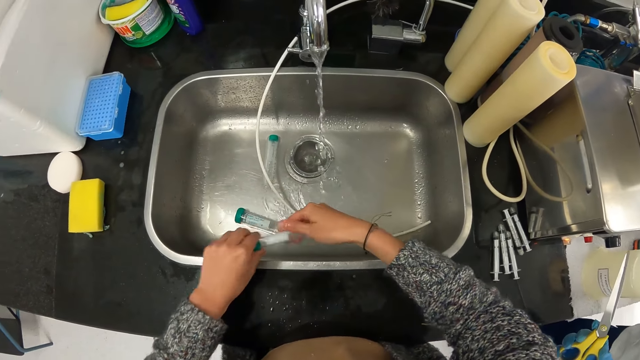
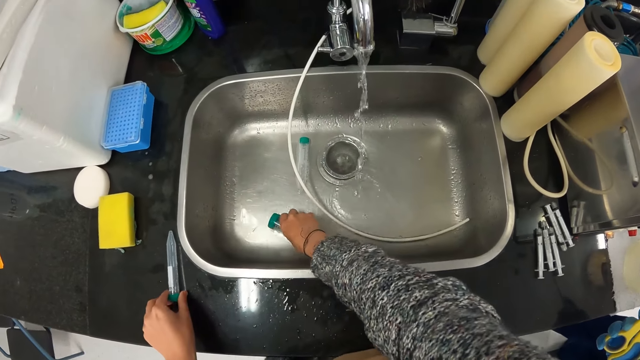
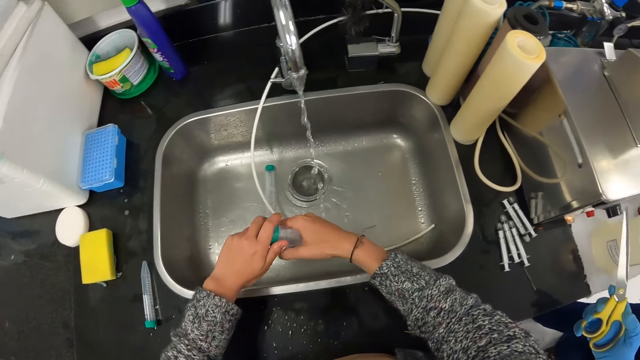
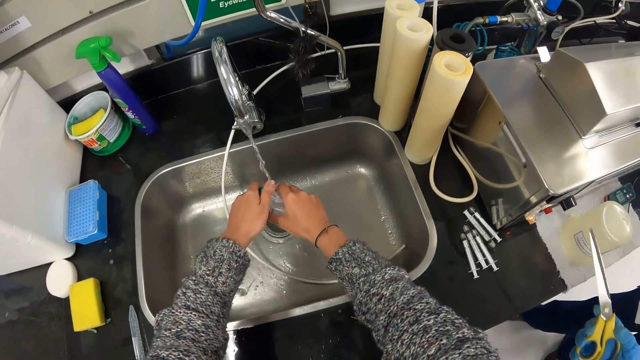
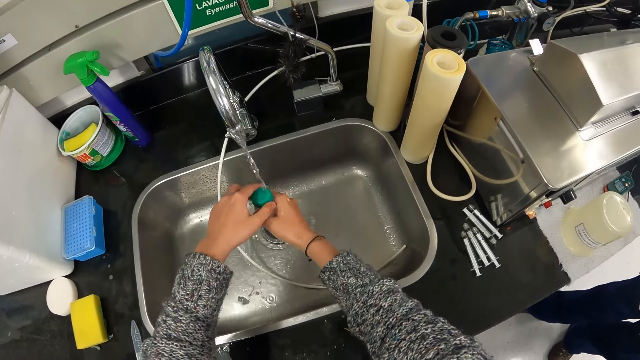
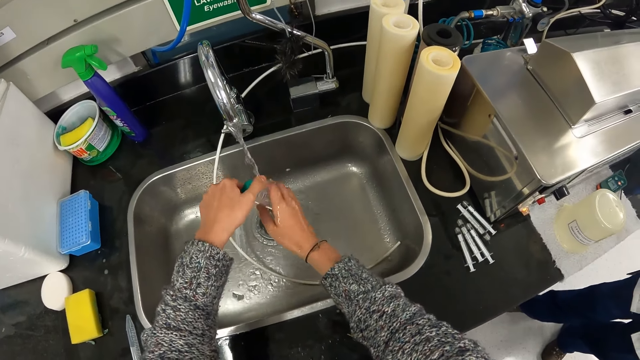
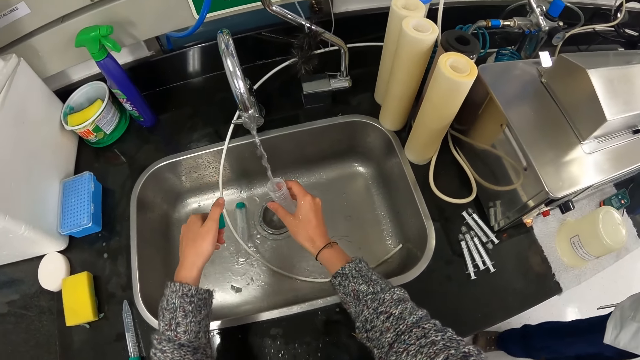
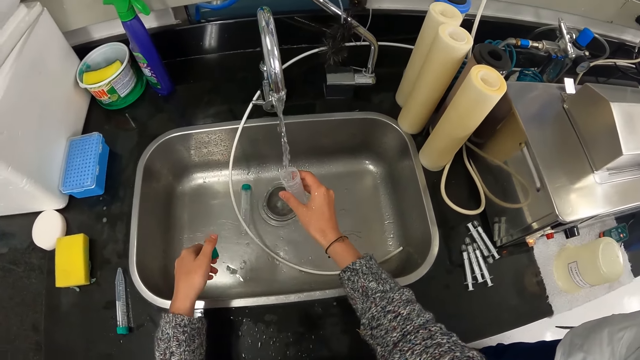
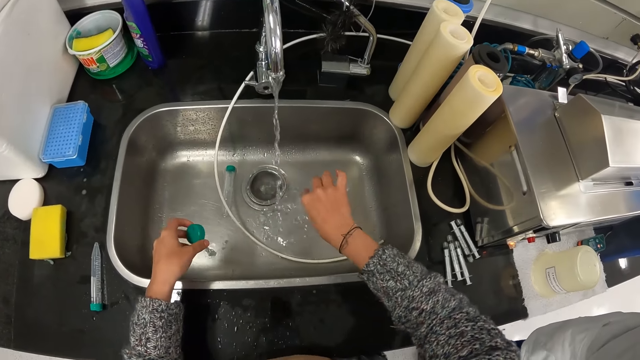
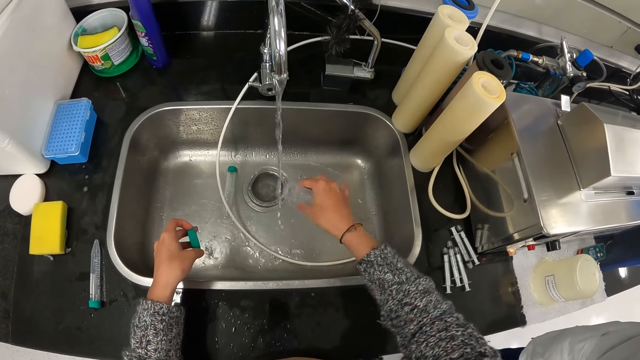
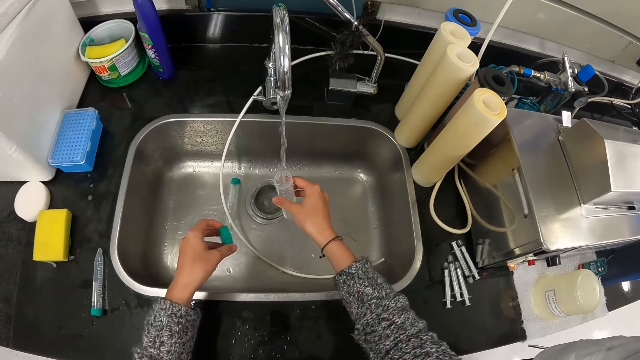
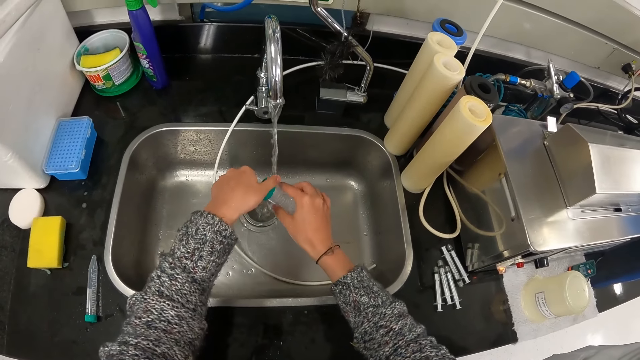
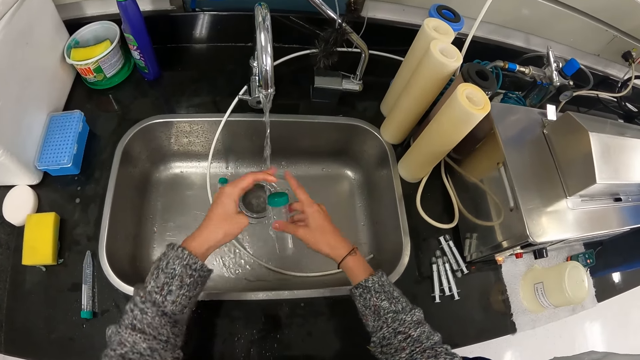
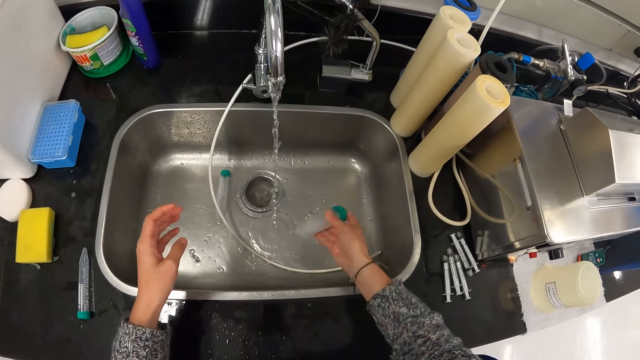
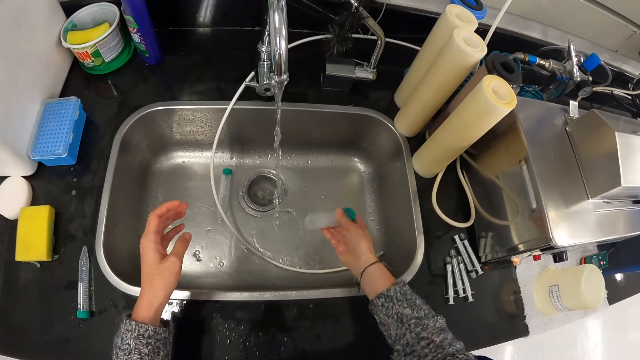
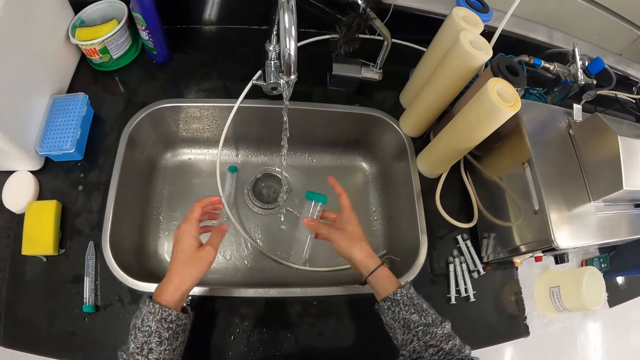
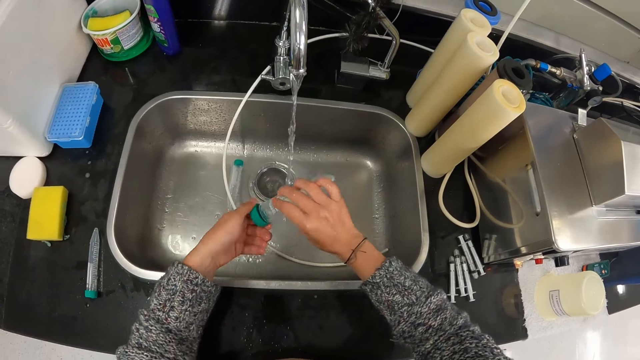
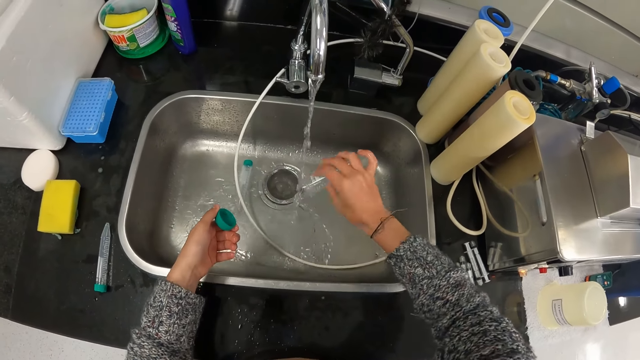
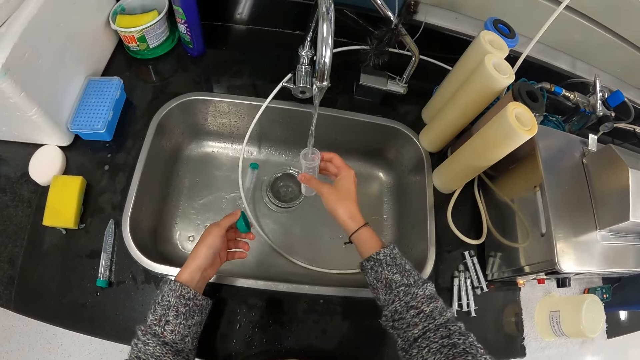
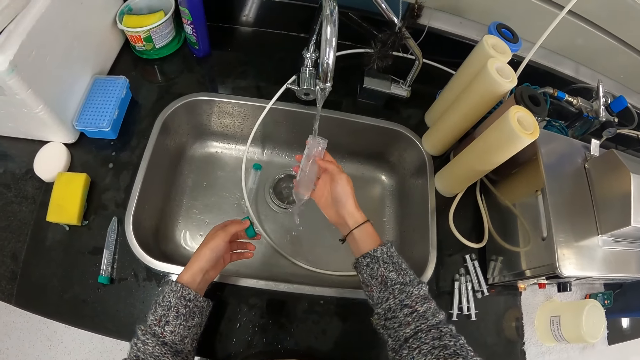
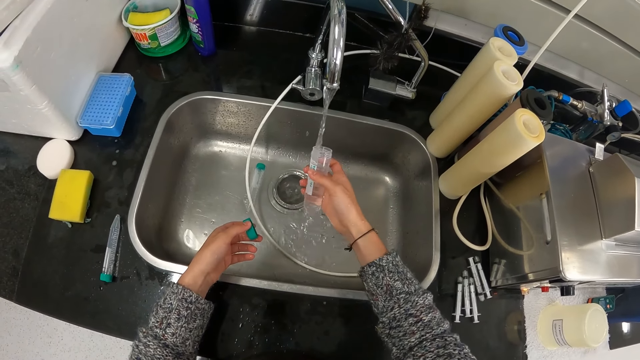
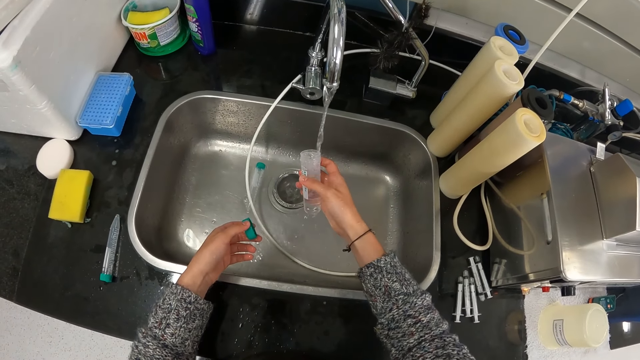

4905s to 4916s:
The camera wearer picks up the test tube. They put the test tube around the sink area. They open the test tube lid. They rinse the test tube. They tap water in the test tube. They pour water into the sink. They tap water in the test tube. They close the test tube with the lid. They shake the test tube. They open the test tube lid. They pour the water from the tube into the sink. They rinse the tube. They tap water in the test tube.

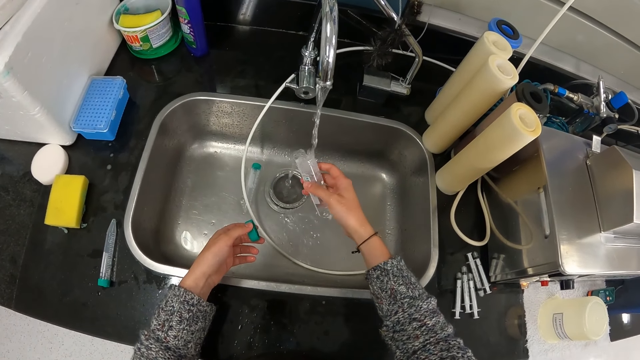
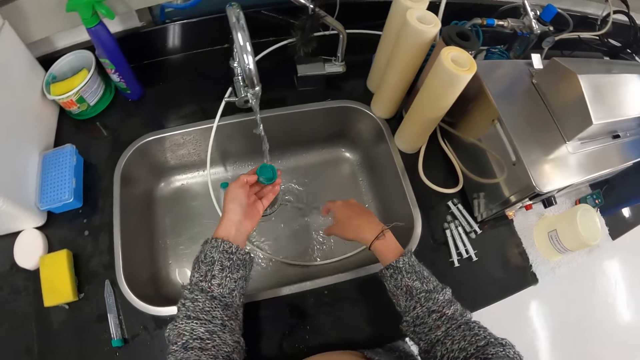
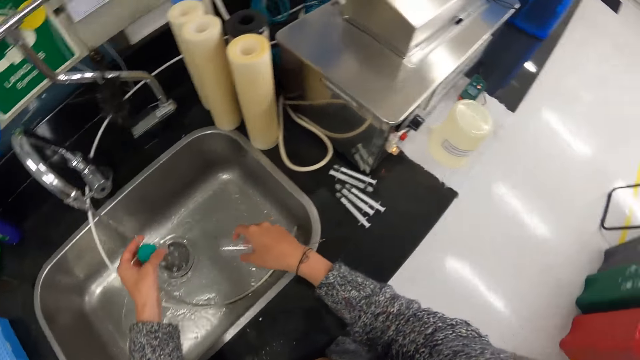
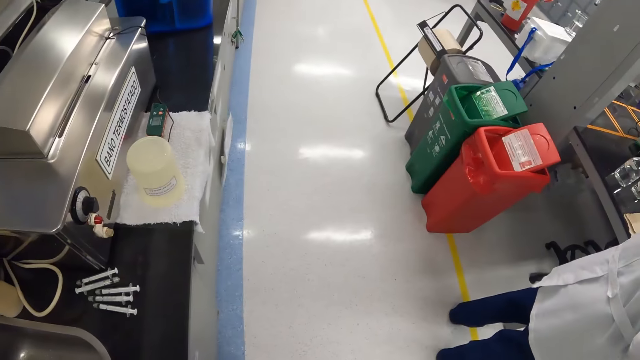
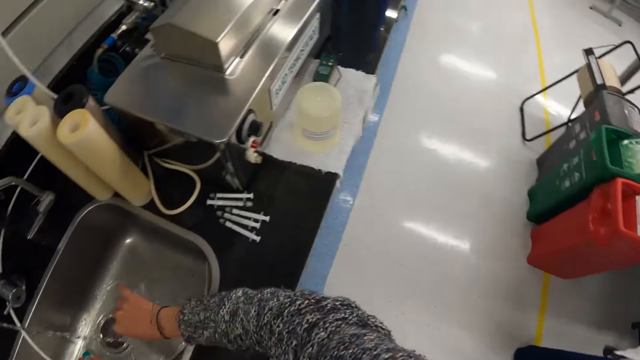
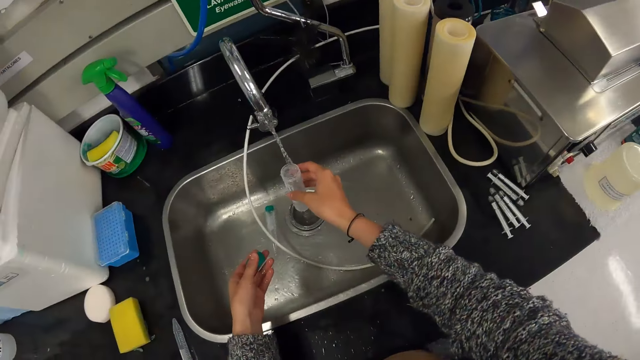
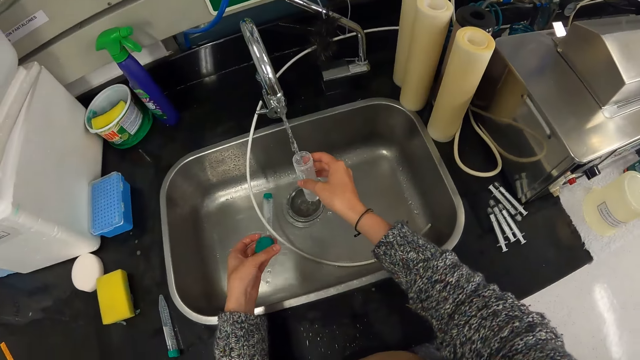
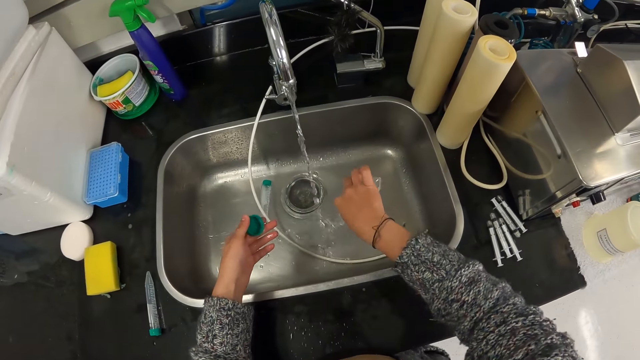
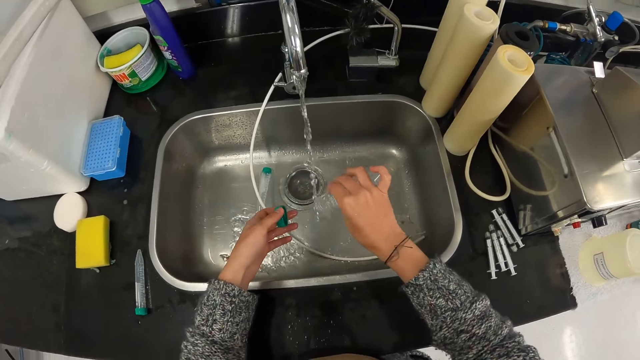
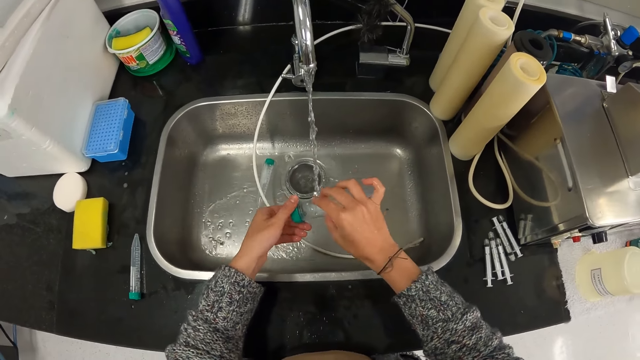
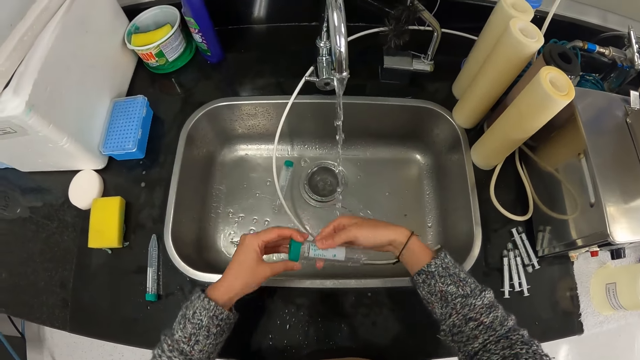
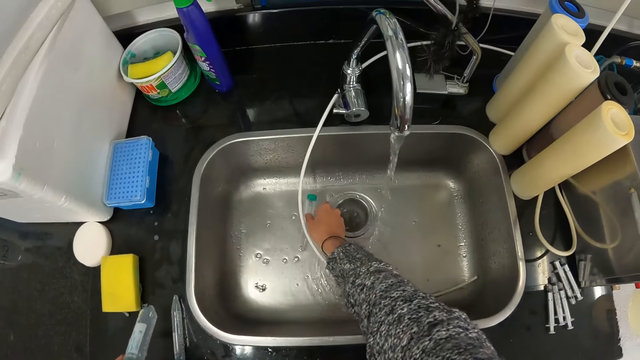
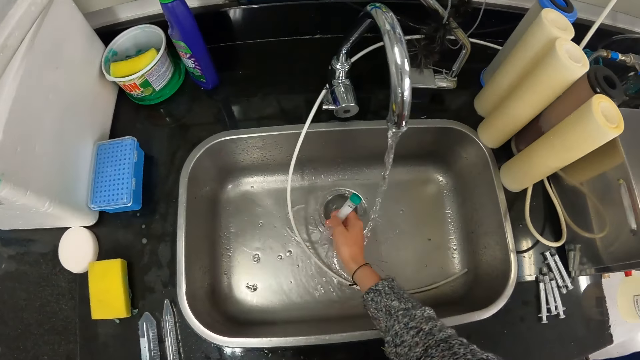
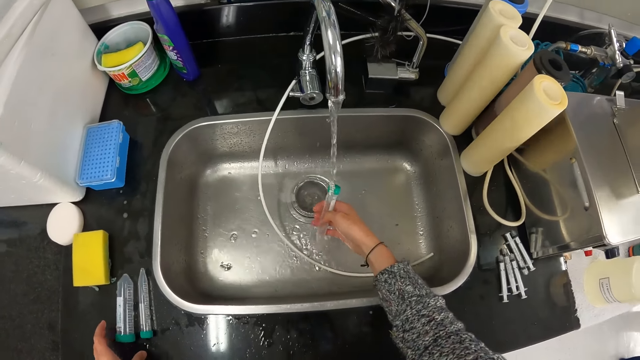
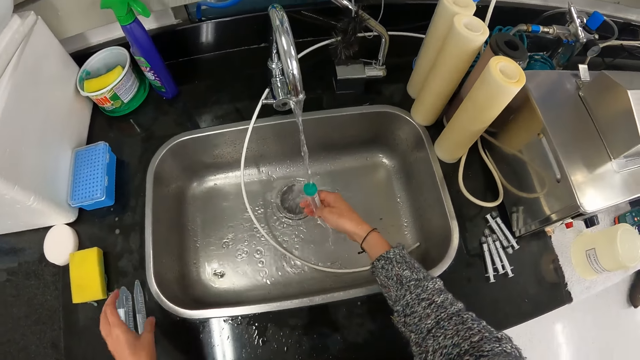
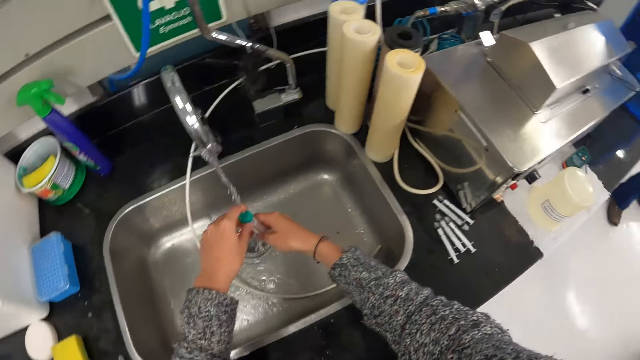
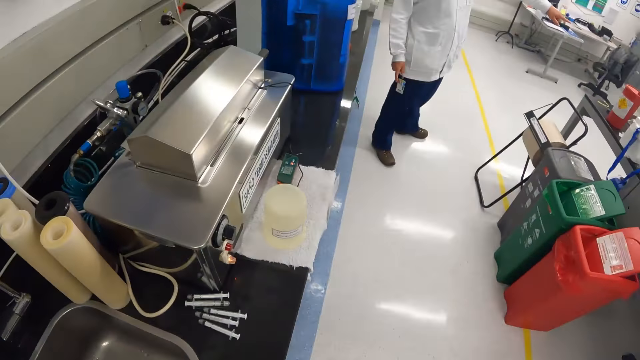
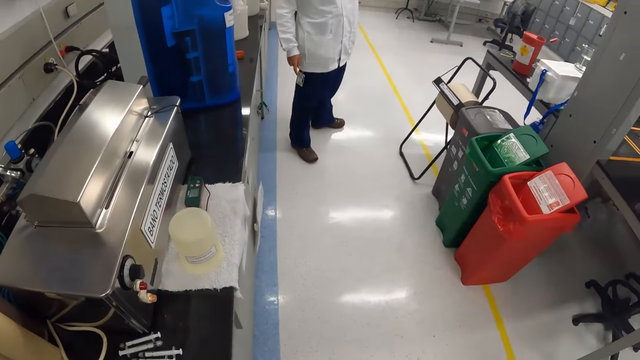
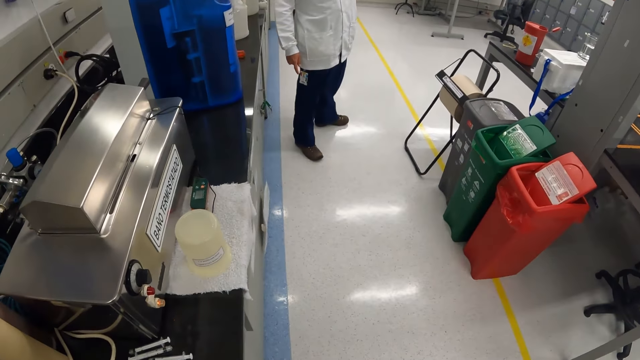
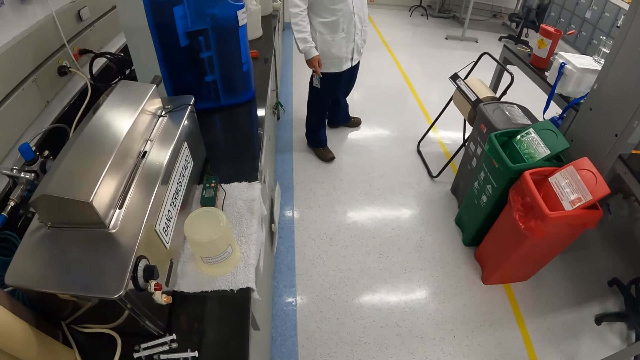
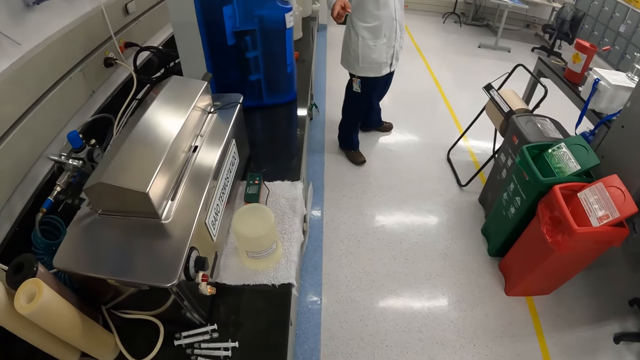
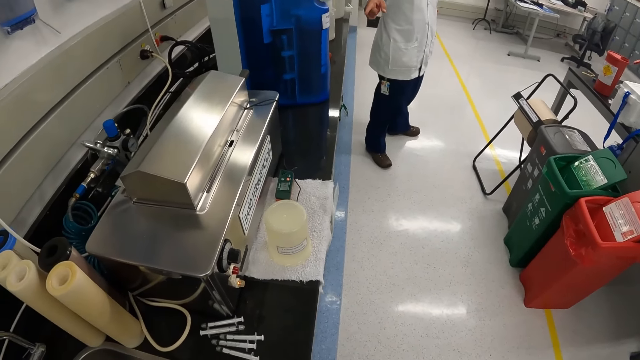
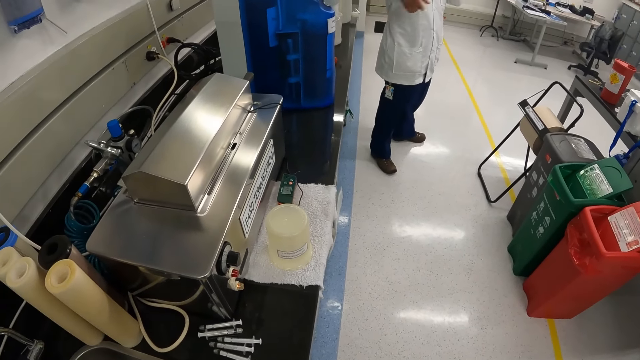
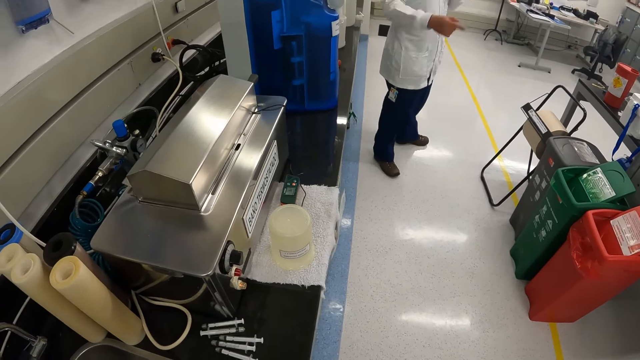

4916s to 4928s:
The camera wearer rinses the lid and pours water into the sink. They turn around. They look around. They tap water in the test tube. They rinse the tube. They pour water into the sink. They close the test tube with the lid. They pick up the test tube. They put the test tube around the sink area. They rinse the test tube. They turn around. They talk to a person.
